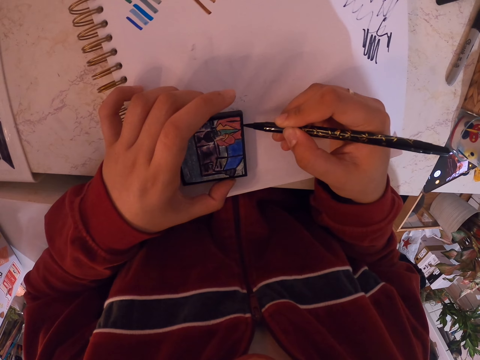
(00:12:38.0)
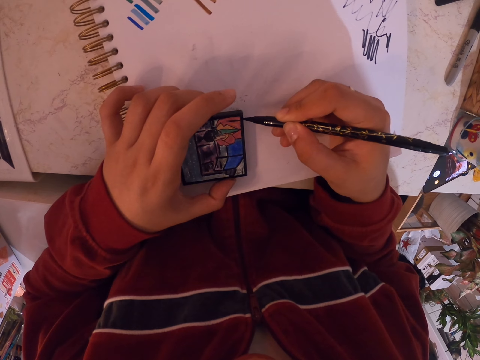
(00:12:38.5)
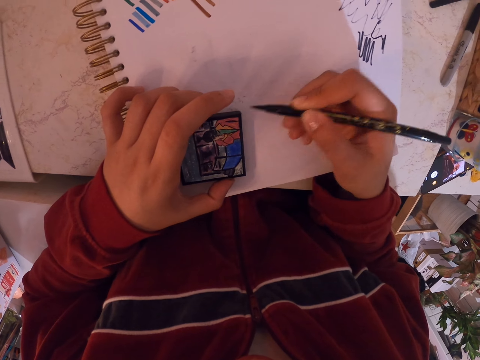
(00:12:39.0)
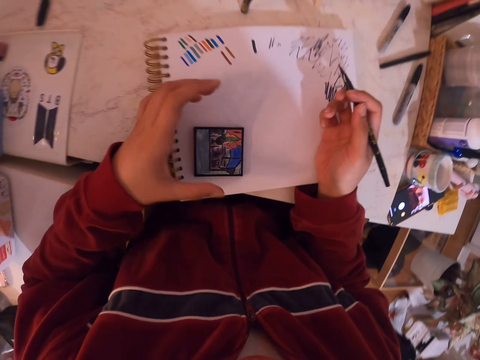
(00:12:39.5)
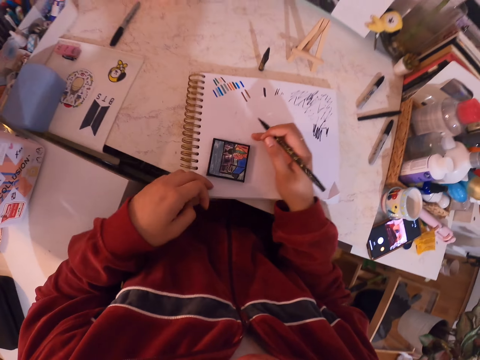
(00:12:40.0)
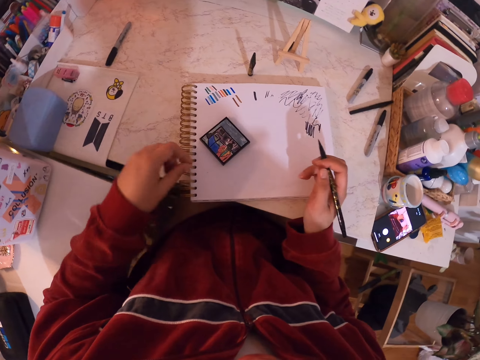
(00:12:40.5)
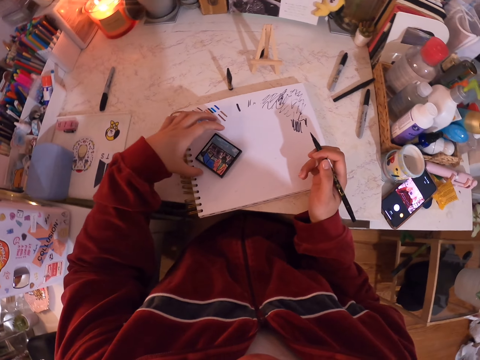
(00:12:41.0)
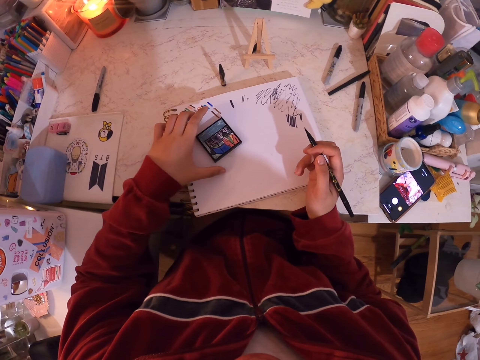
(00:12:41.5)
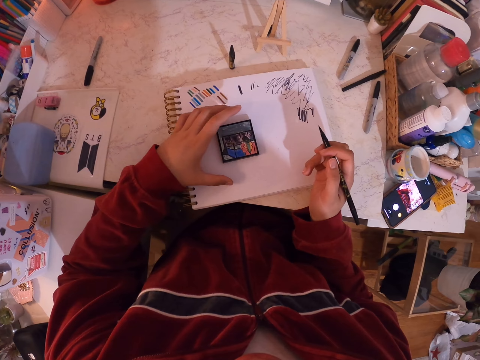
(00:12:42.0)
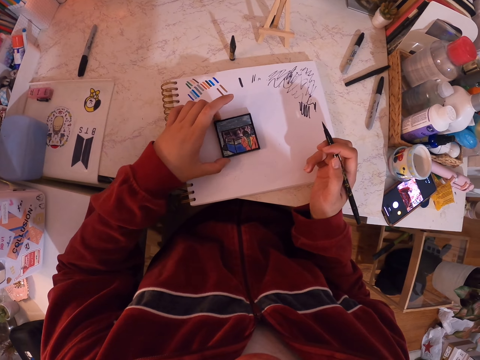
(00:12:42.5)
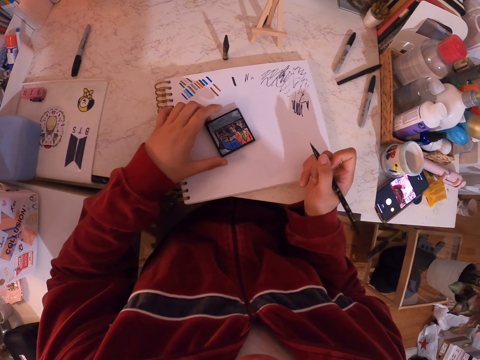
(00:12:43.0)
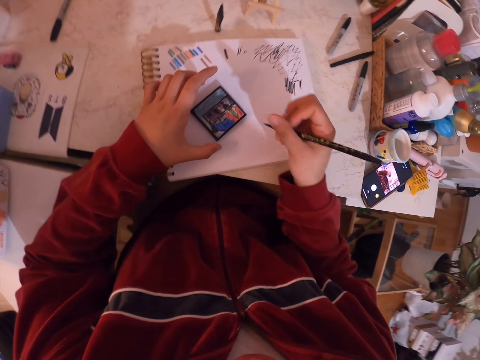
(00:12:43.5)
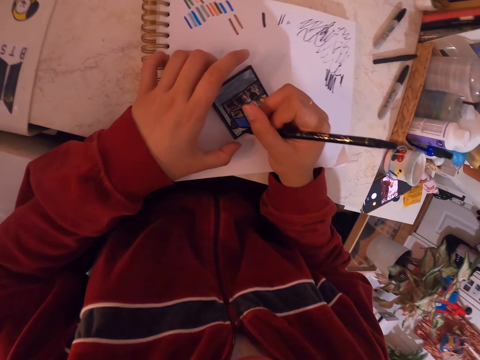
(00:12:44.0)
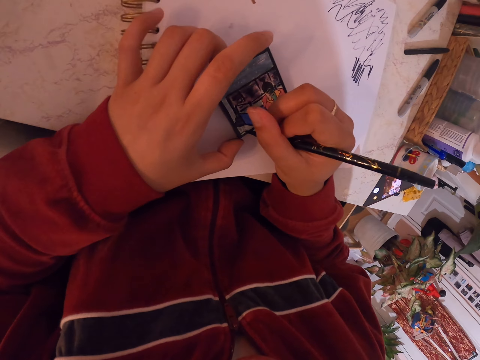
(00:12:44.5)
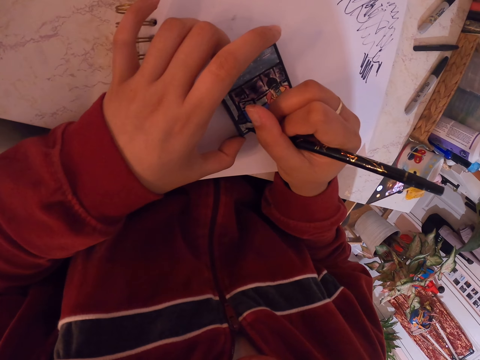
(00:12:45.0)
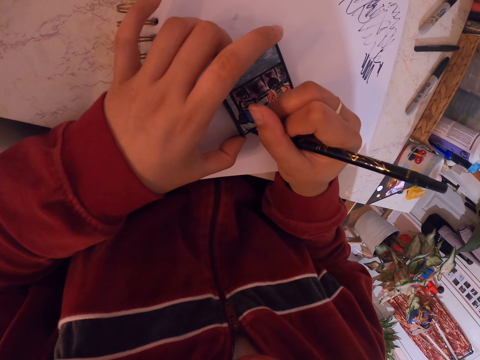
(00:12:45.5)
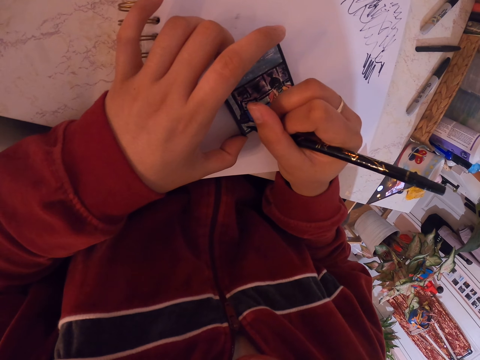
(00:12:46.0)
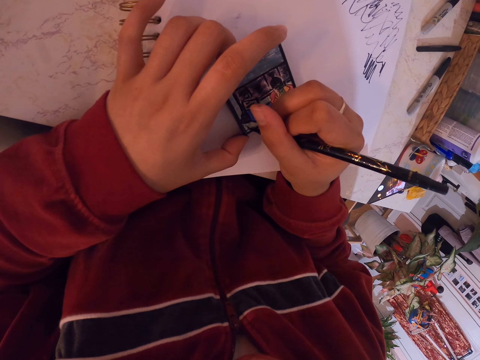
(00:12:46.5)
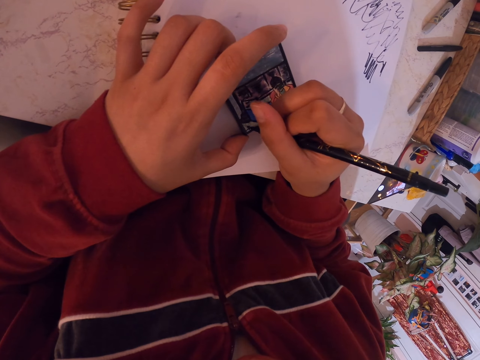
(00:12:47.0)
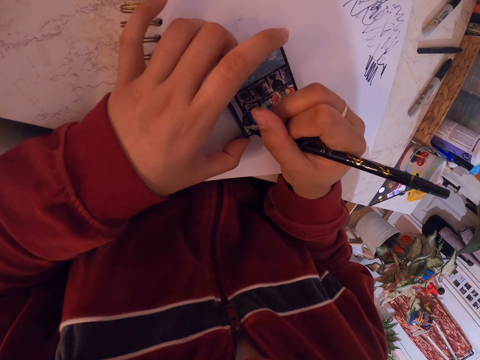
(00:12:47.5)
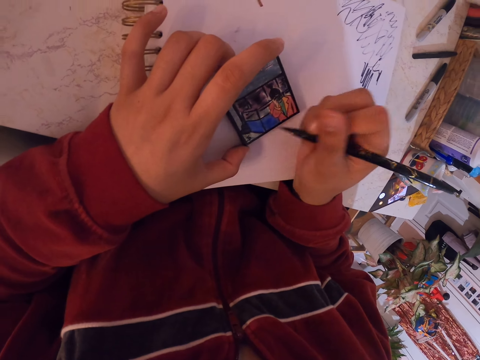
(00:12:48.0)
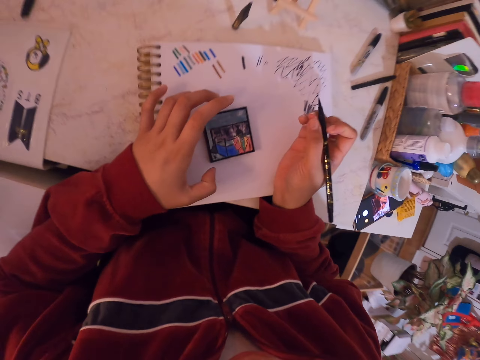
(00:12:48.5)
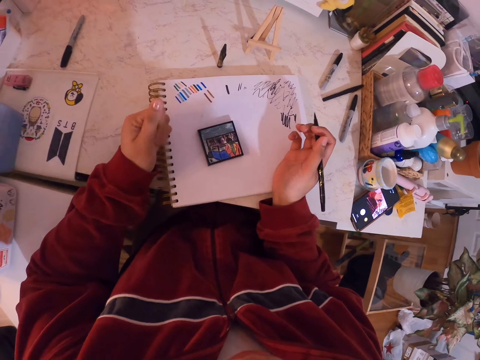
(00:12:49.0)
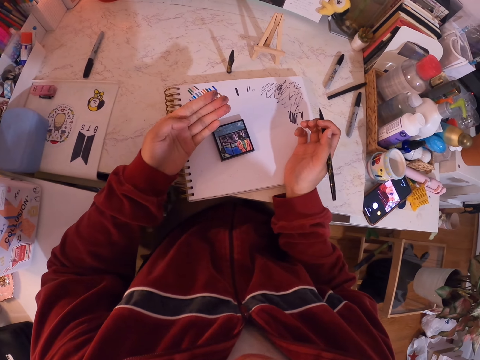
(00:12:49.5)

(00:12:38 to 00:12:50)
The camera wearer turns the painting art. They paint the painting art with a painting pen.

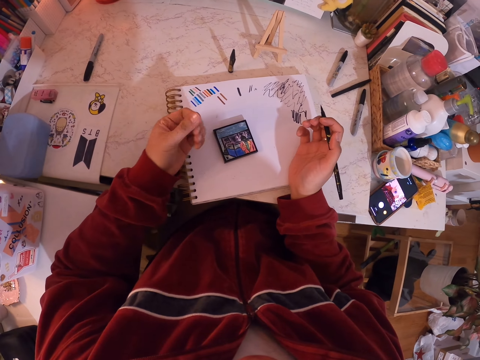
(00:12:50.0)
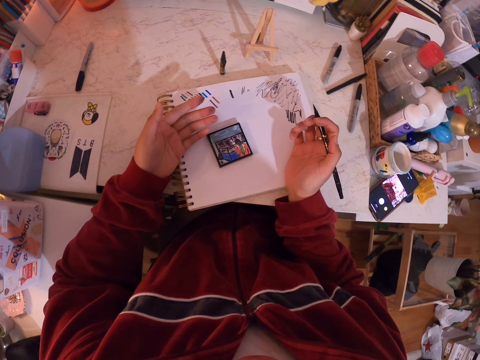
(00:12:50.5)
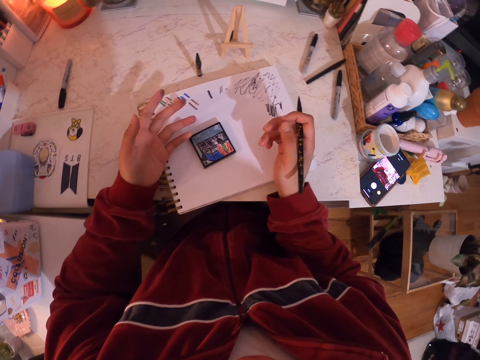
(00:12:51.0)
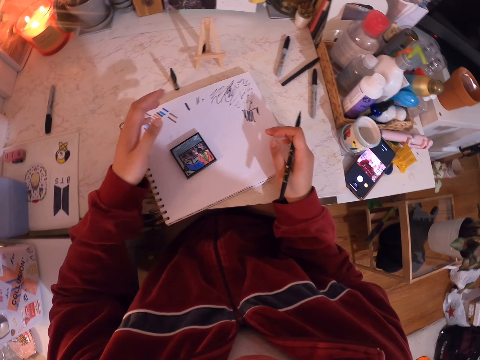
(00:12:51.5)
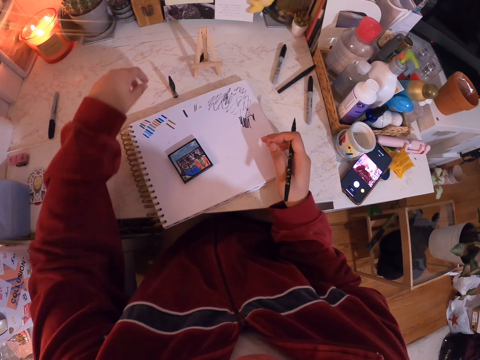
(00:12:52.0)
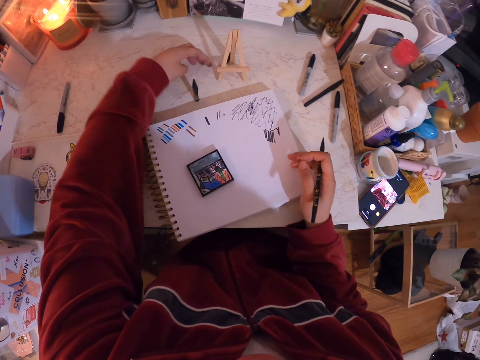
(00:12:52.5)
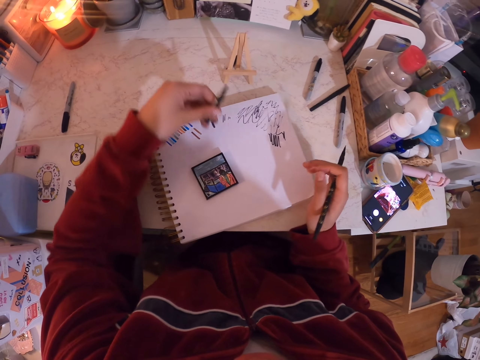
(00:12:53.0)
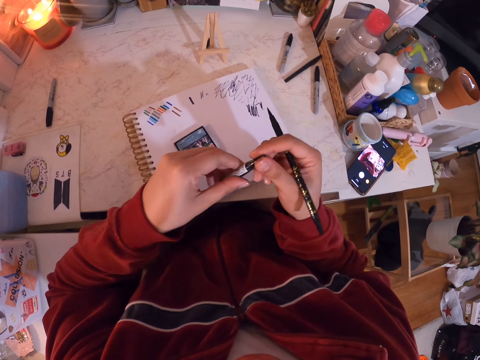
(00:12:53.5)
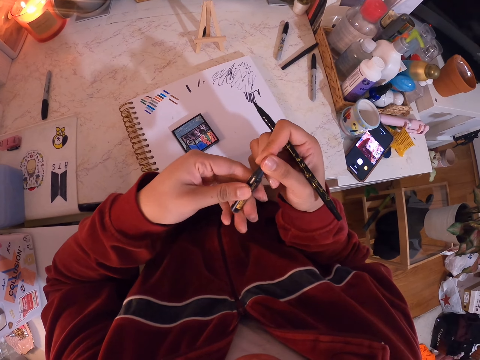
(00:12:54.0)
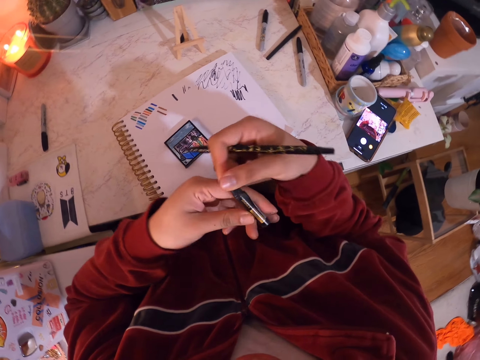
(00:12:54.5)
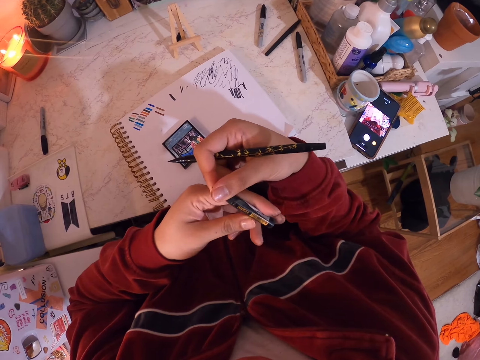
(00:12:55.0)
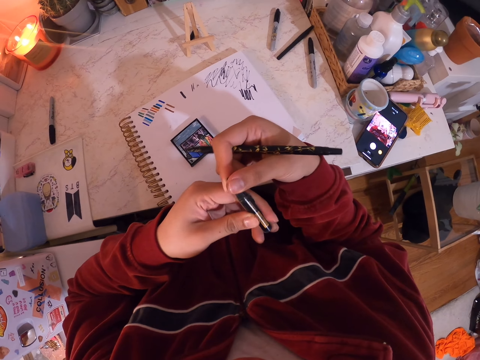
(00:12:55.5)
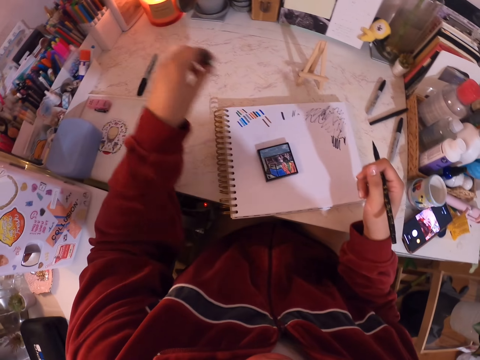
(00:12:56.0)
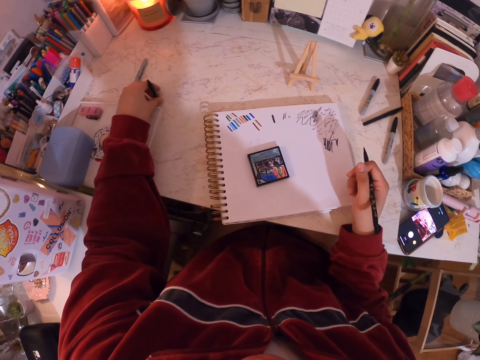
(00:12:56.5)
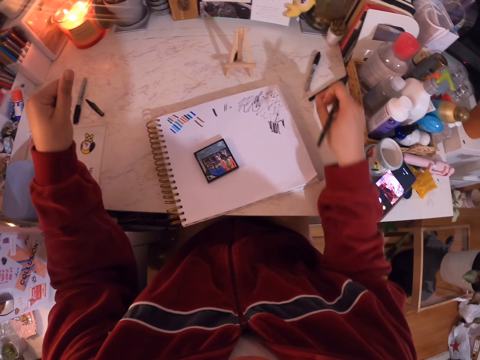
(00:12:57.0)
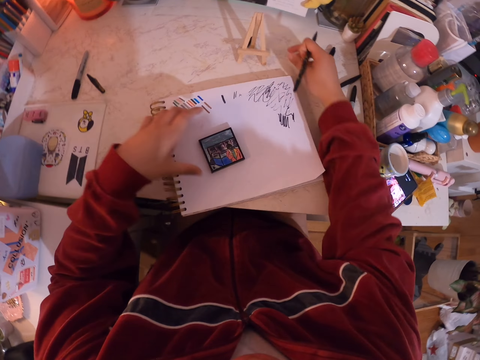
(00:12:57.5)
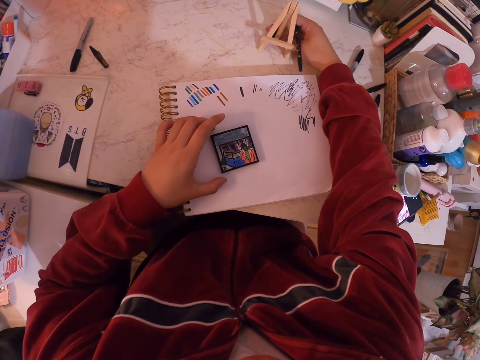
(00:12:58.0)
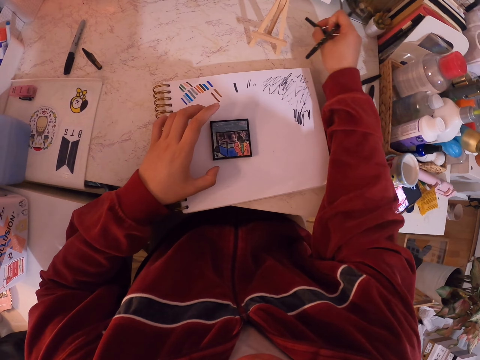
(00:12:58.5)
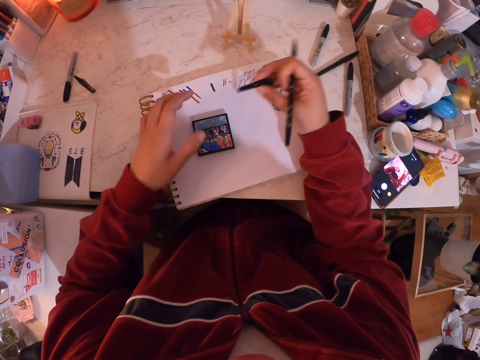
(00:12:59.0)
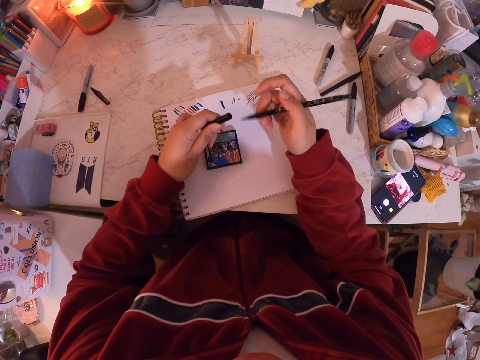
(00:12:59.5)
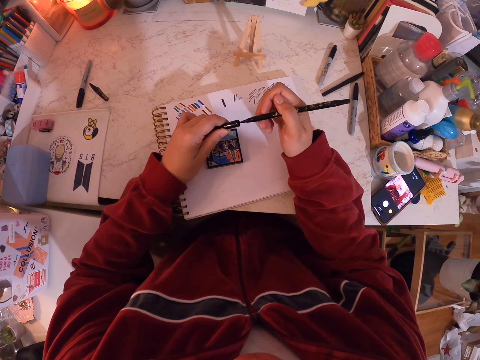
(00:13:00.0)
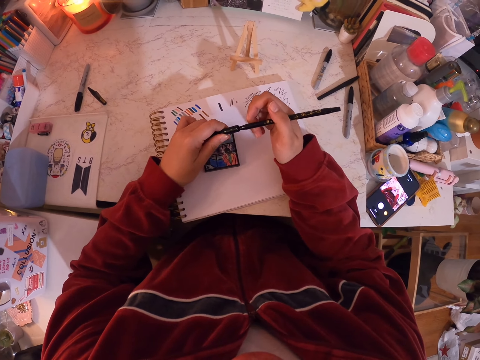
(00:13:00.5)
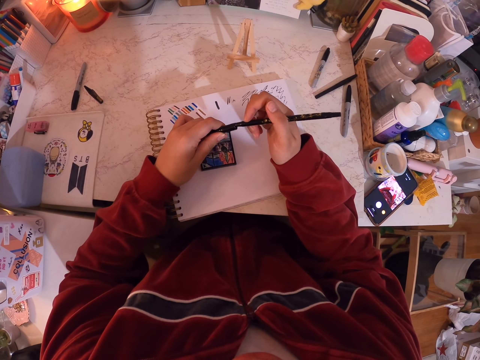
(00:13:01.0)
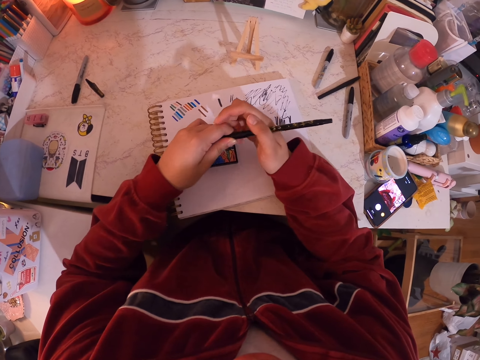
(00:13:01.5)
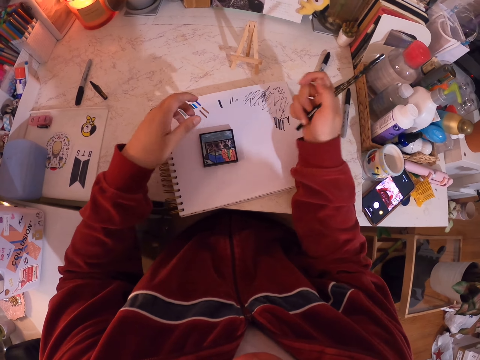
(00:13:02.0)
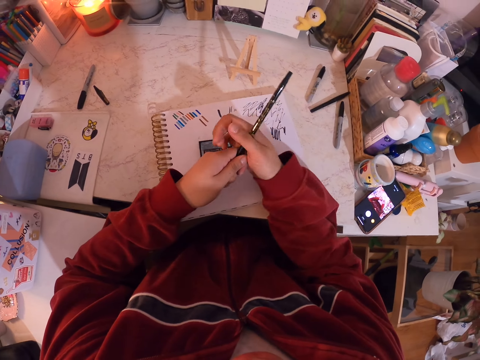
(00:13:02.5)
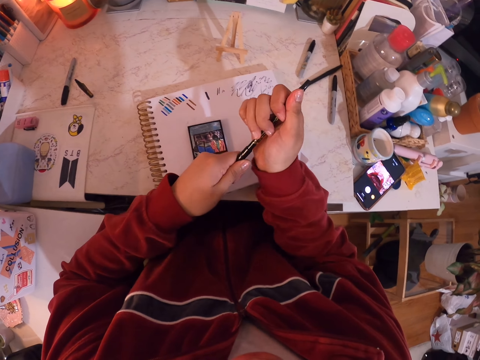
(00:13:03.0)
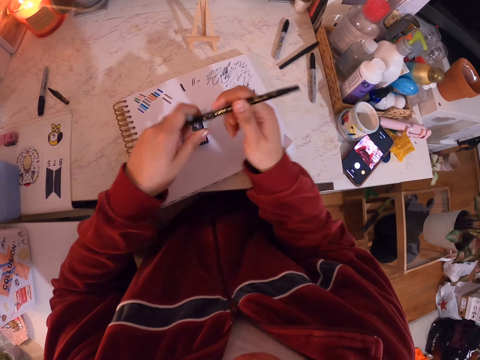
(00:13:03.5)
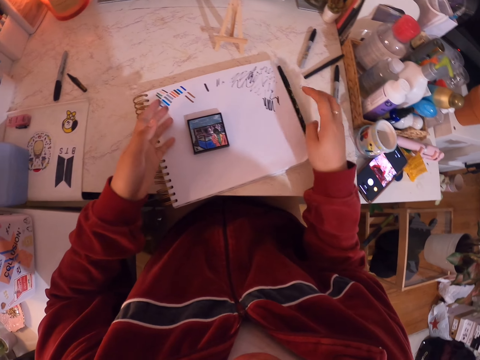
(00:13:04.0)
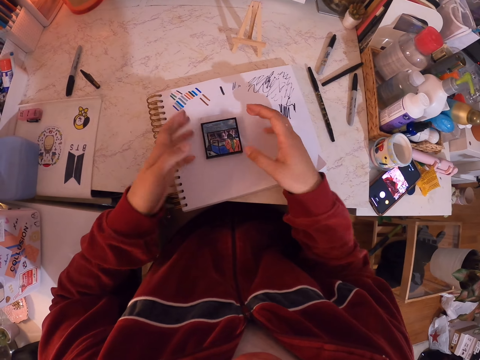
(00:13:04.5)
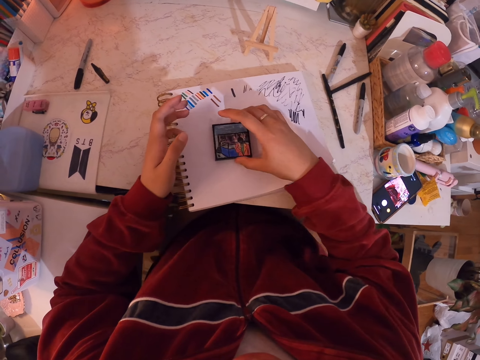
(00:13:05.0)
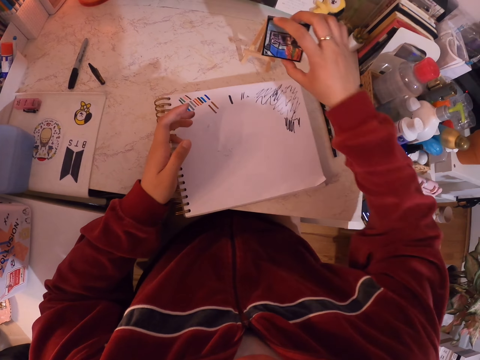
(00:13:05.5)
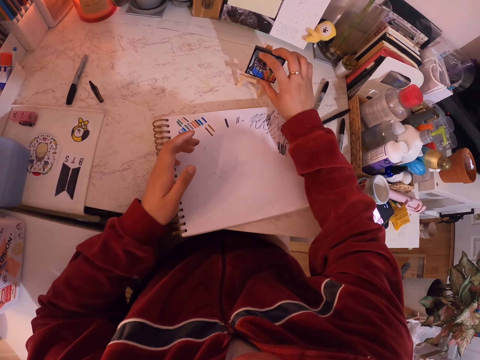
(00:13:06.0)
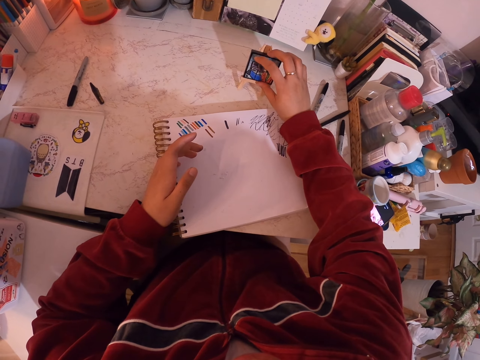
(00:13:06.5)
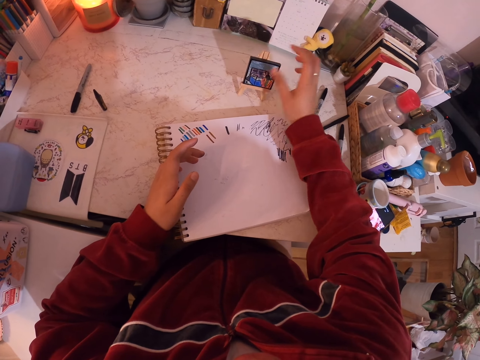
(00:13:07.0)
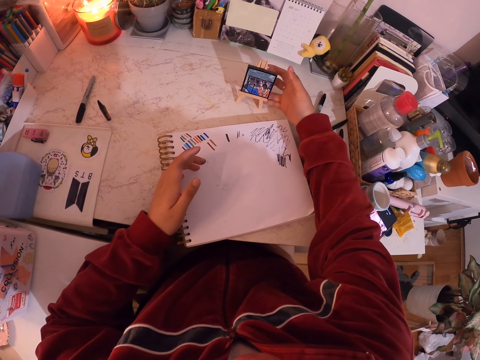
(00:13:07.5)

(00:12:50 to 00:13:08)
The camera wearer looks at the painting art. They pick a painting pen from the table. They hold the painting pen or mark pen. They look at the painting pen. They put the mark pen on the table. They pick a lid of the pen. They close the pen with the lid. They place the pen on the table. They pick a painting art and place the painting art on the wood stand.
